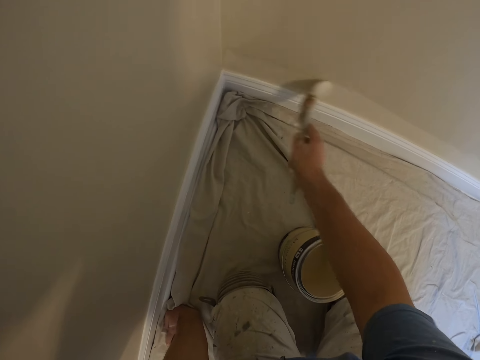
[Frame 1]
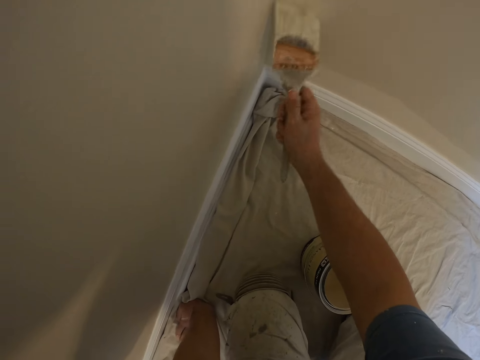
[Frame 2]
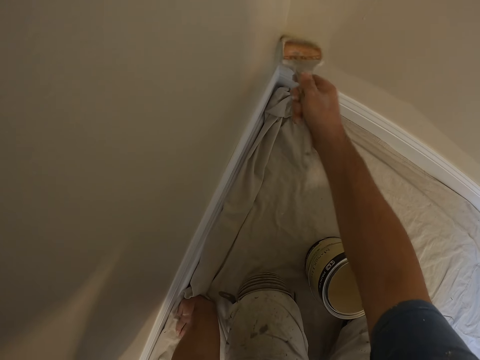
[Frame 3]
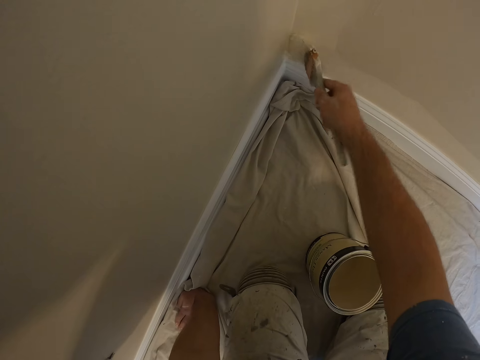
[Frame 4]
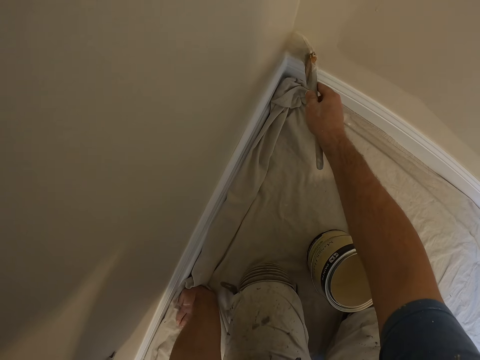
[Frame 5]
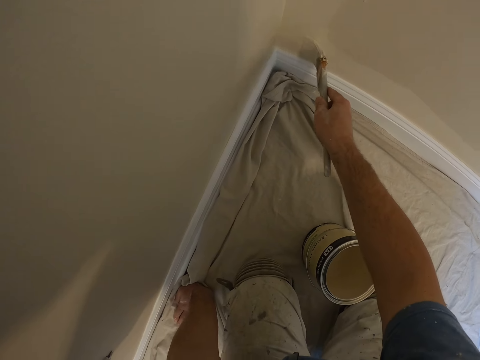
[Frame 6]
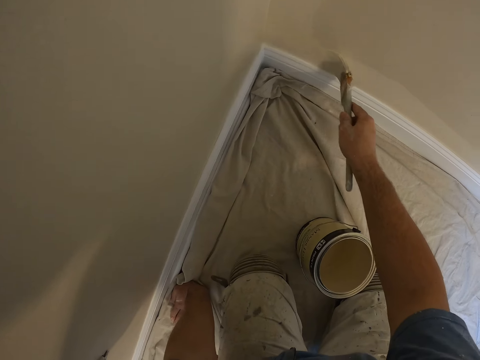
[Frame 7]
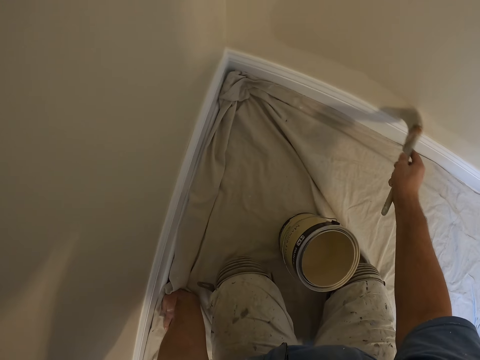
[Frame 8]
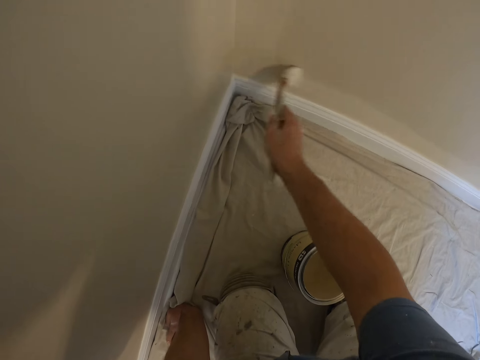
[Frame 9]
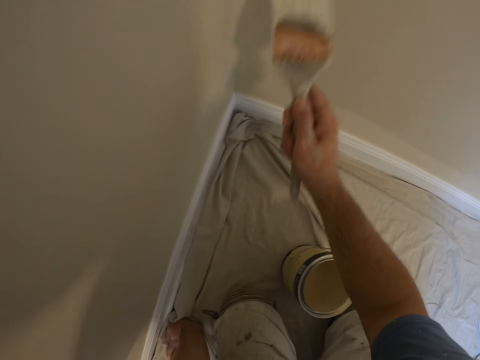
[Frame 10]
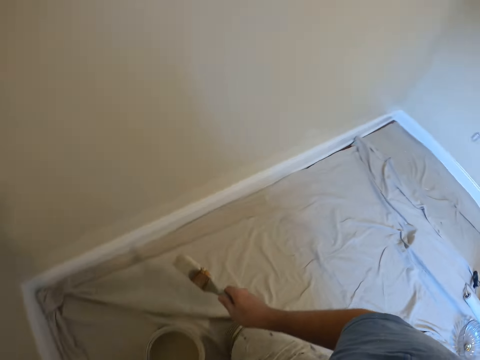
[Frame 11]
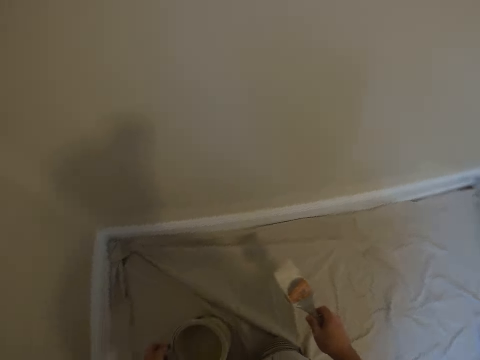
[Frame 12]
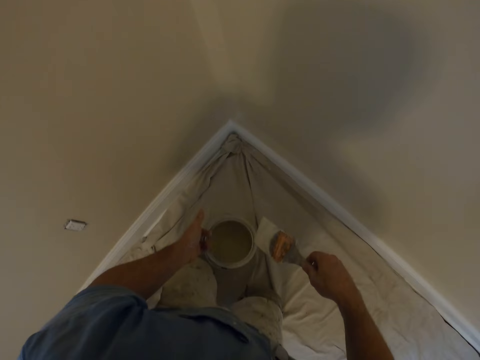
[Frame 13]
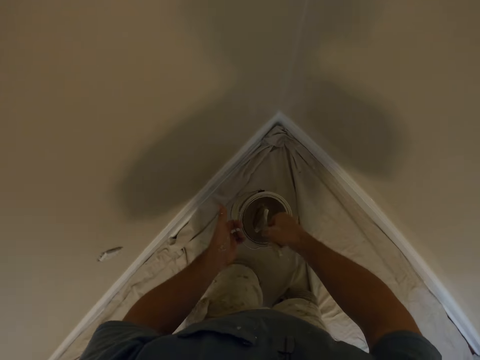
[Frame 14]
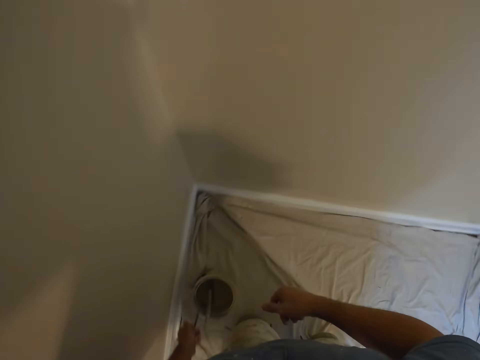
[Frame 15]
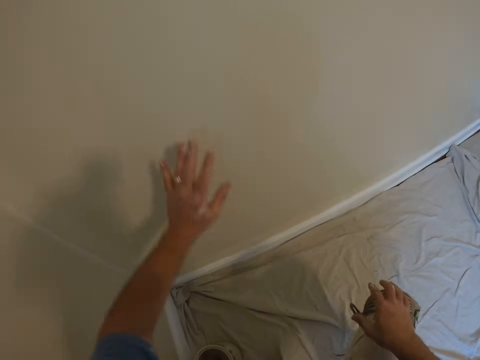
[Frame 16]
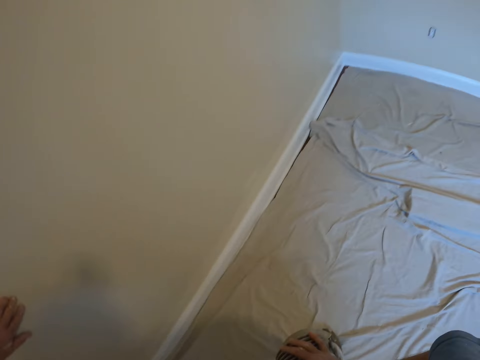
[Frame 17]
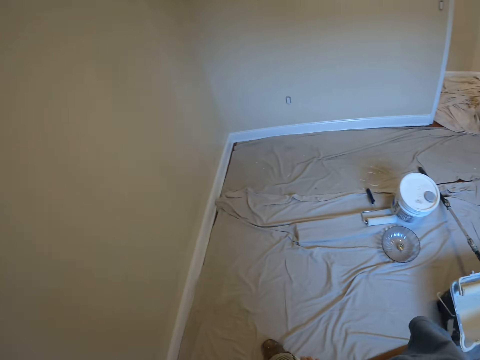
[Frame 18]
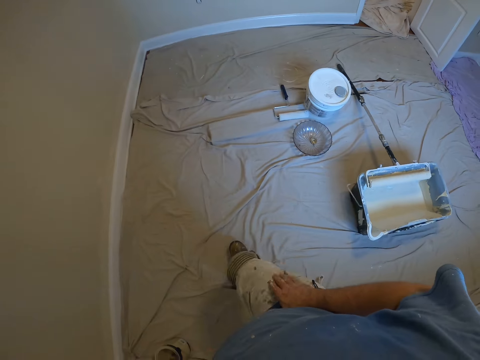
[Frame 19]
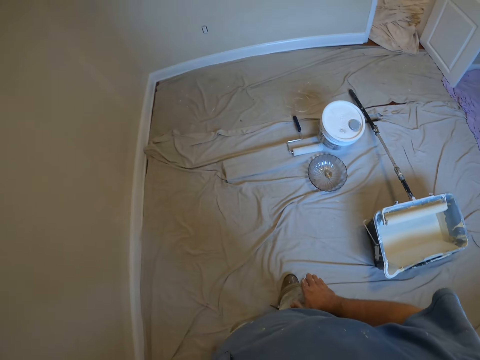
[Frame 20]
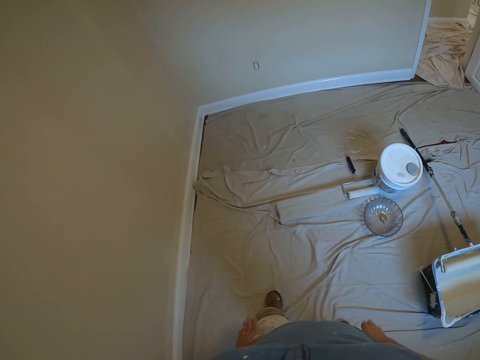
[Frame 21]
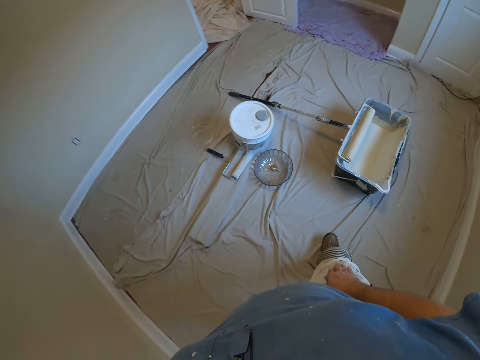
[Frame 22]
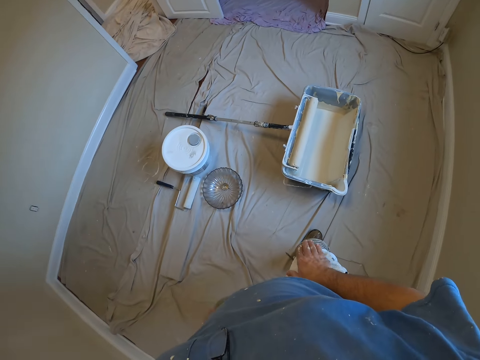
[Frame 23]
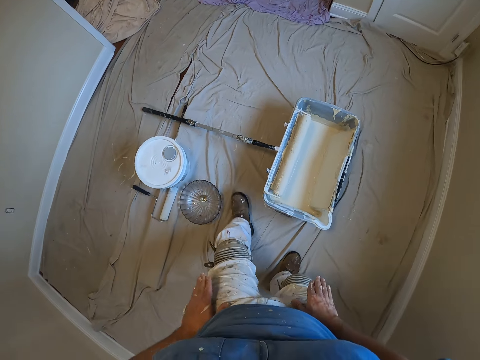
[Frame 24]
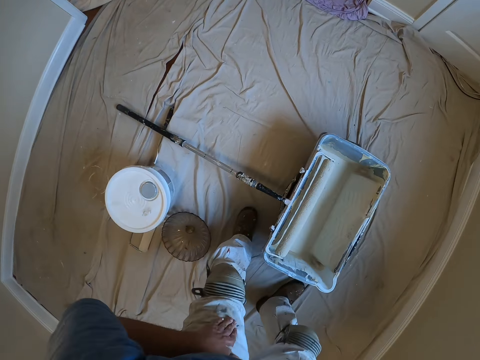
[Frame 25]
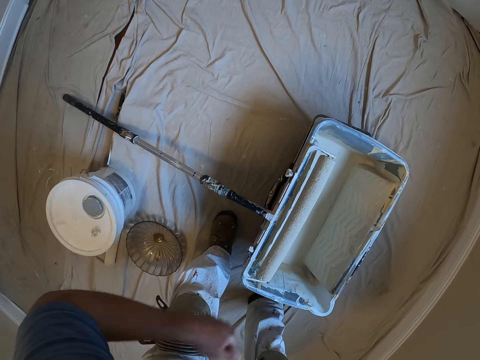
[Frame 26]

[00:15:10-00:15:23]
The camera wearer moves the paint bucket with his left hand. He touches the container. He dips the brush in the paint. He drops the paint brush into the paint bucket. He stands up on his feet. He taps his right lap with his right hand. He walks toward a square paint bucket on the floor of the room. He taps both laps with both his hands.

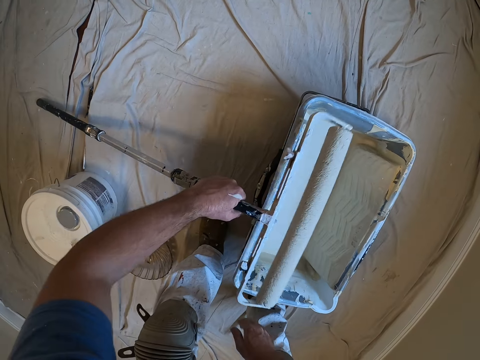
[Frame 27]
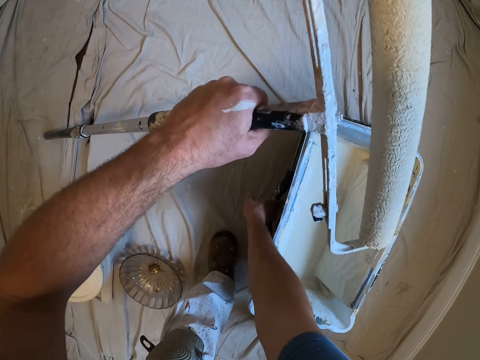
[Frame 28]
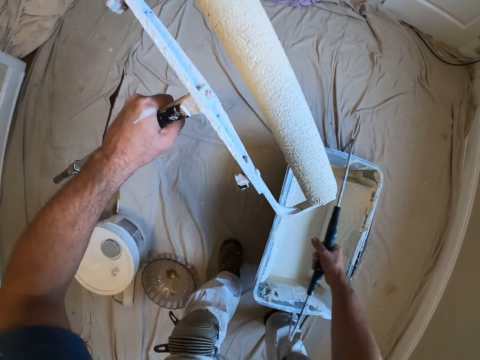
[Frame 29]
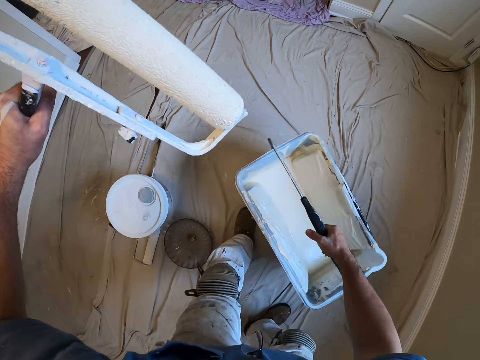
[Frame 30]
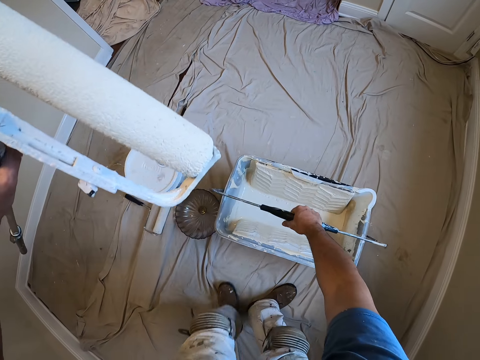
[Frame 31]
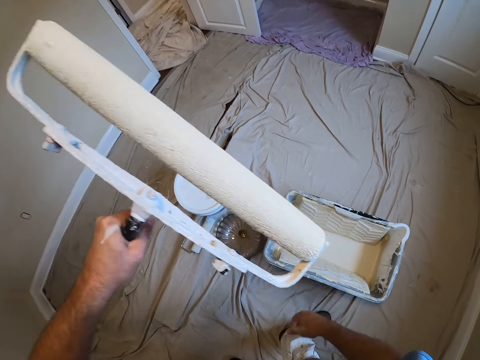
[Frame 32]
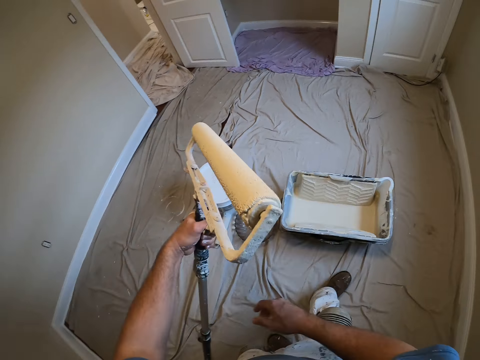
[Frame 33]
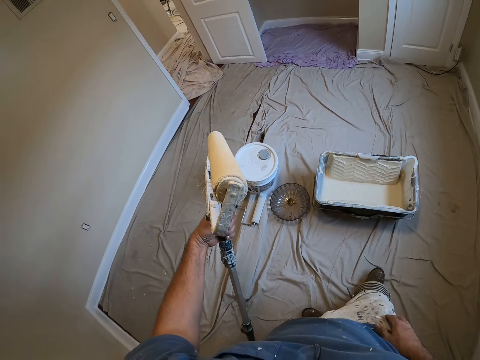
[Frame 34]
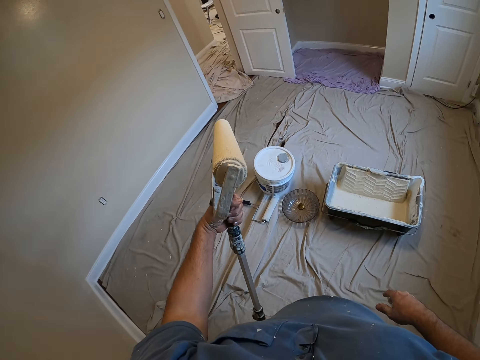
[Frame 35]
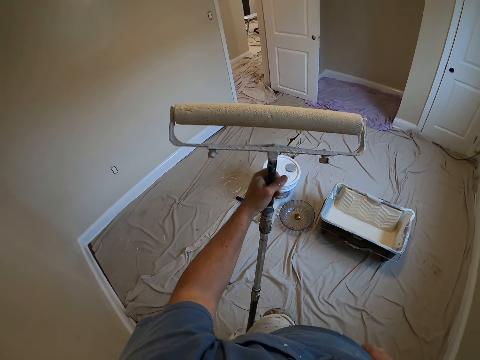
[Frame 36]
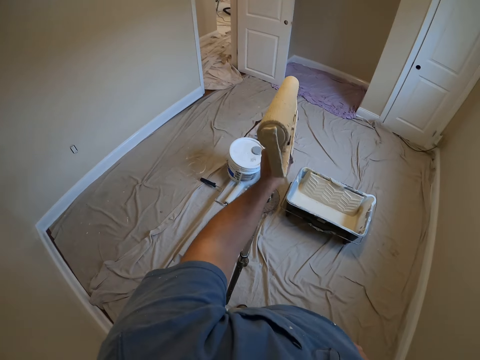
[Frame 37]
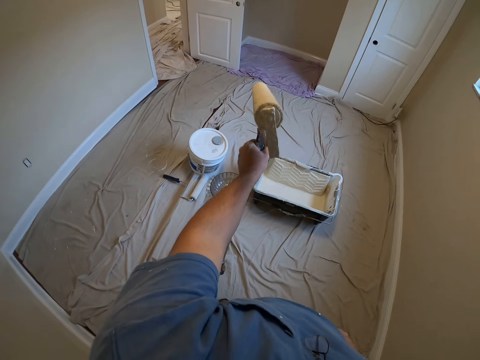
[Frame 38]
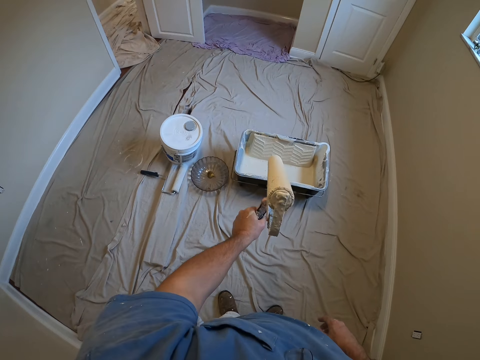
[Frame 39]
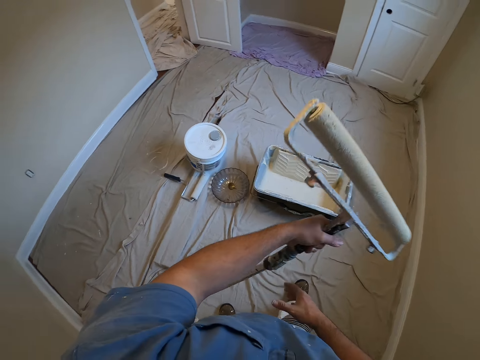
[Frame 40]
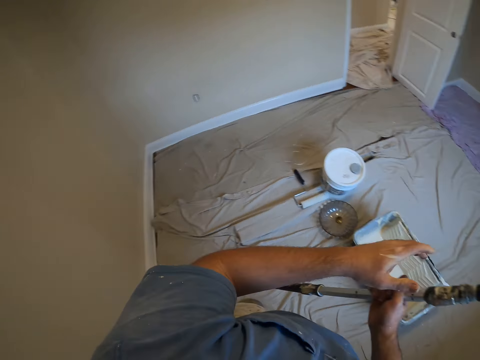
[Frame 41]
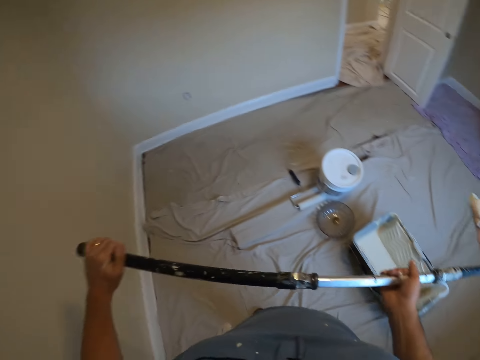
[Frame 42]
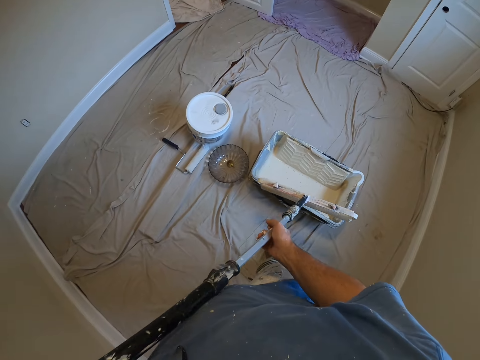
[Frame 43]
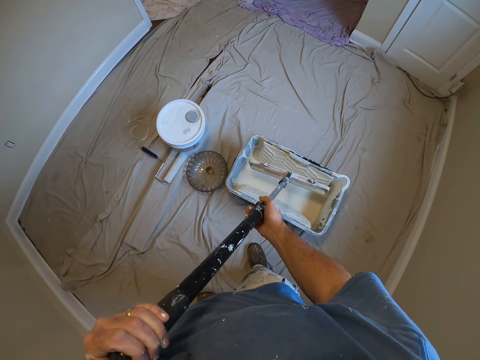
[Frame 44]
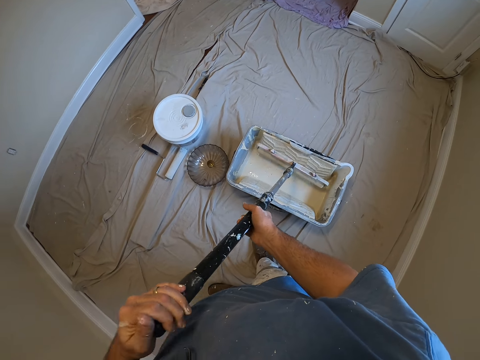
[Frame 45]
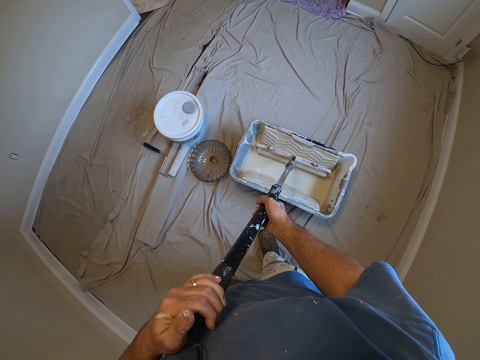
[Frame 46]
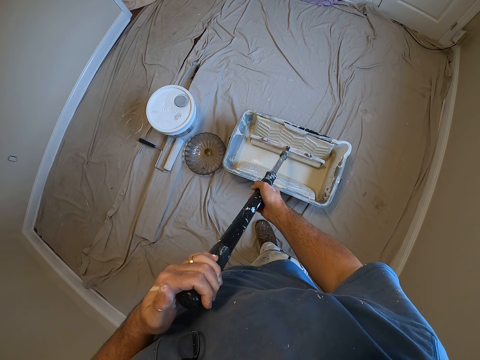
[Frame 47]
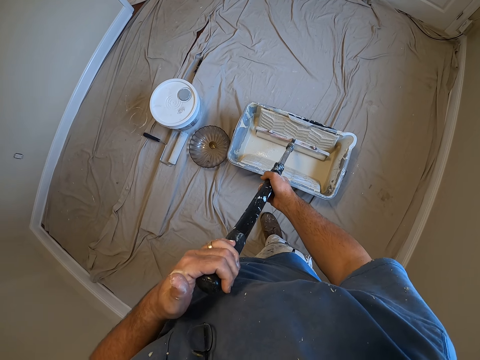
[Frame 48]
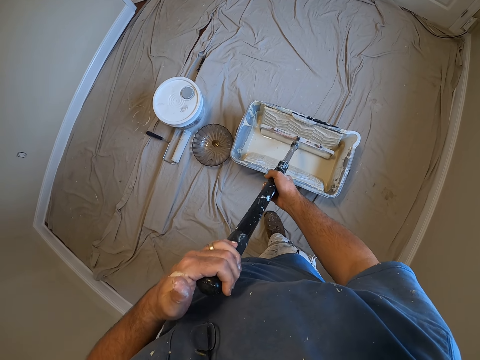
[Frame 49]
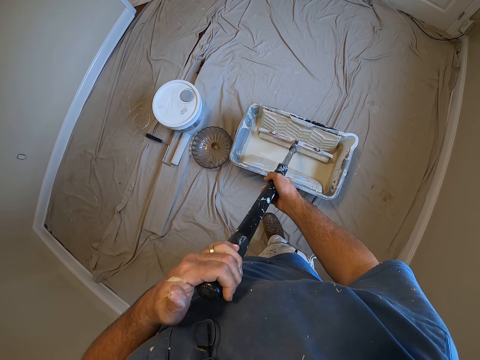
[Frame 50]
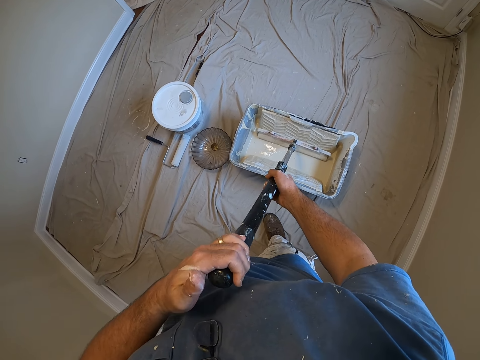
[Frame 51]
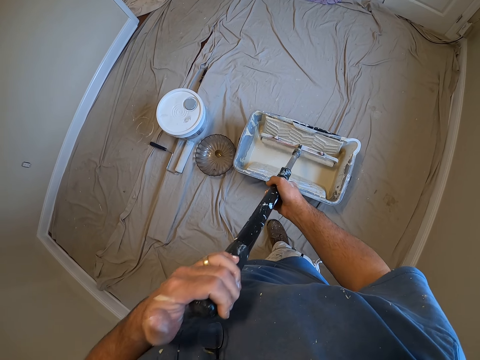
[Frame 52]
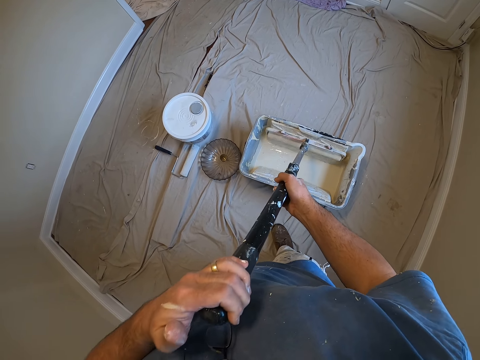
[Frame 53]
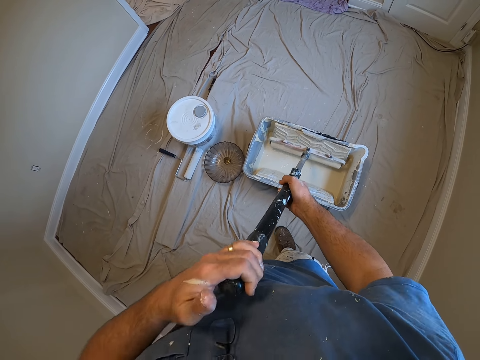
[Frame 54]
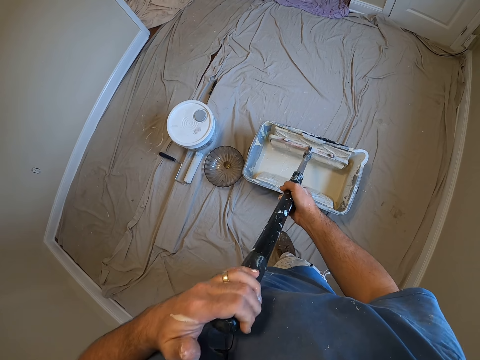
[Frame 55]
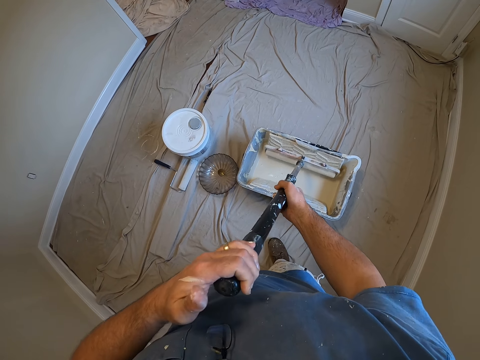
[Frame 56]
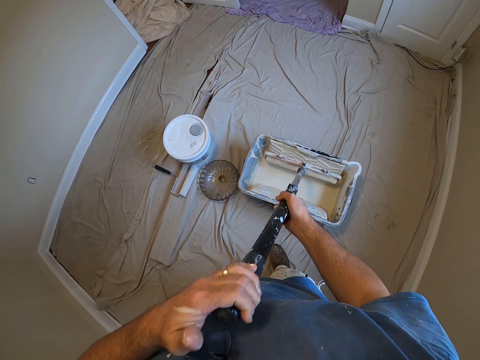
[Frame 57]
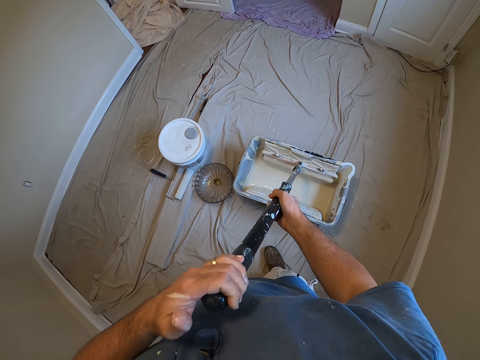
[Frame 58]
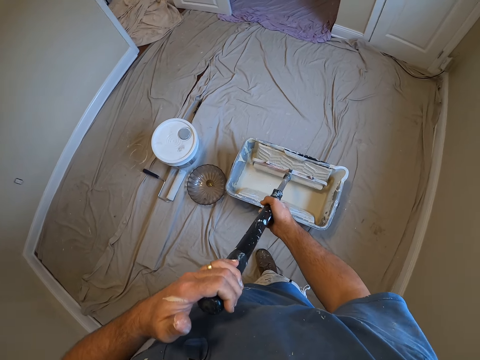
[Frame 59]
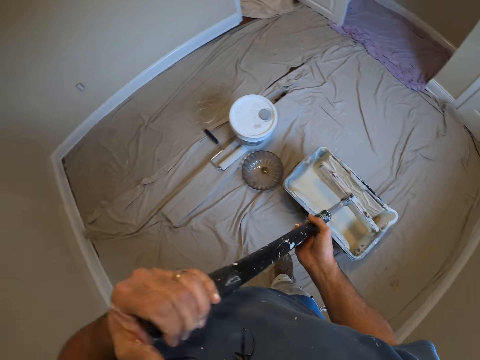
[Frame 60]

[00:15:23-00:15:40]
The camera wearer picks up a paint roller from off the edge of the bucket with his left hand. He takes the bucket. He moves a step. He changes the position of the square paint bucket from the floor with his right hand. He puts the bucket down. He walks backward a bit. He looks at the paint roller on his left hand. He rolls the paint roller in the bucket. He dips the paint roller into the square paint bucket on the floor.
